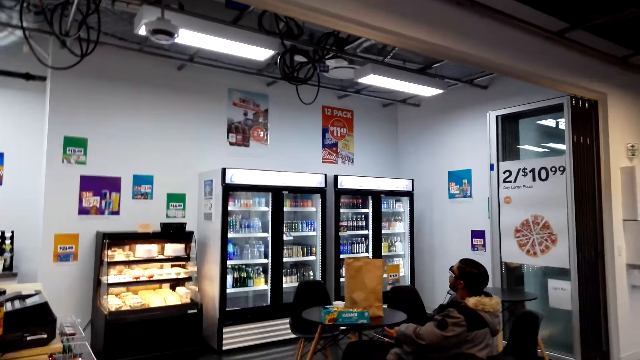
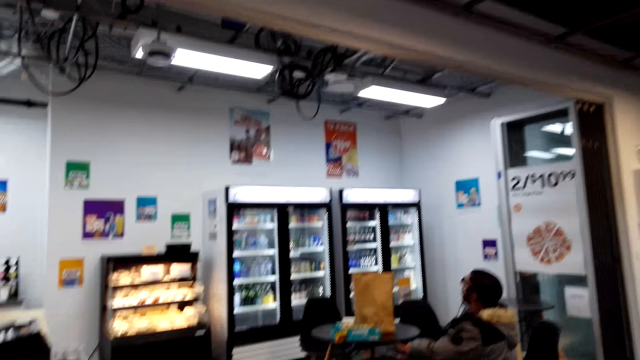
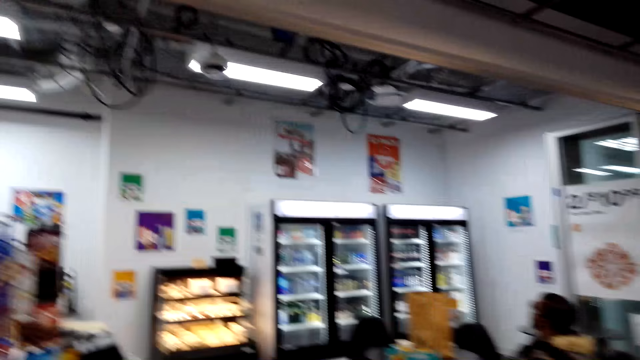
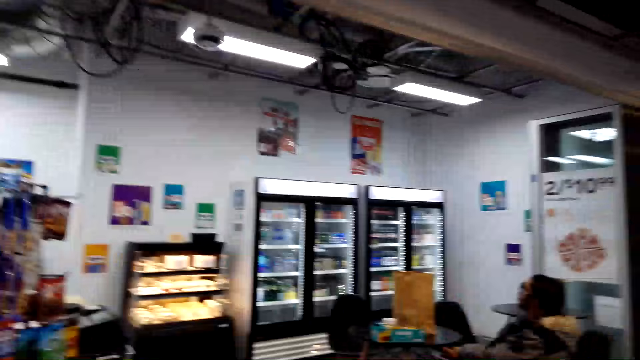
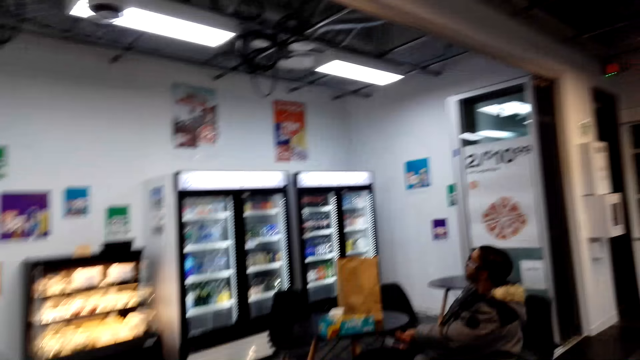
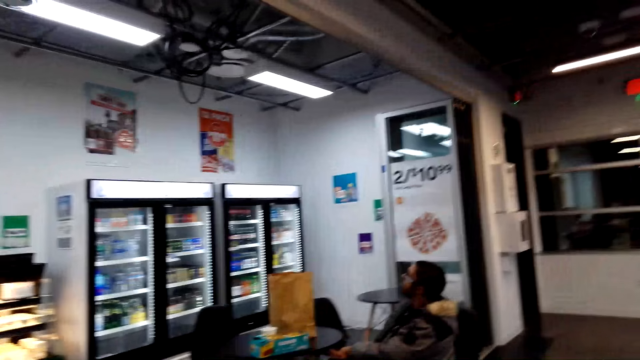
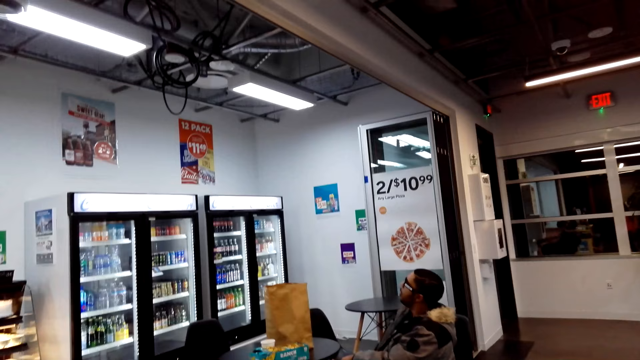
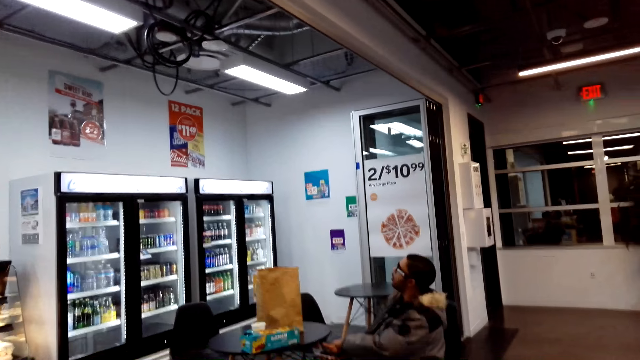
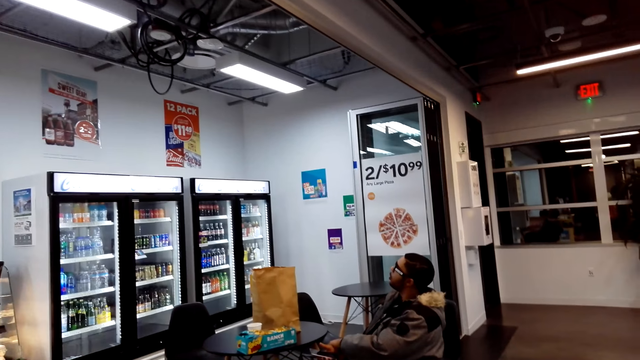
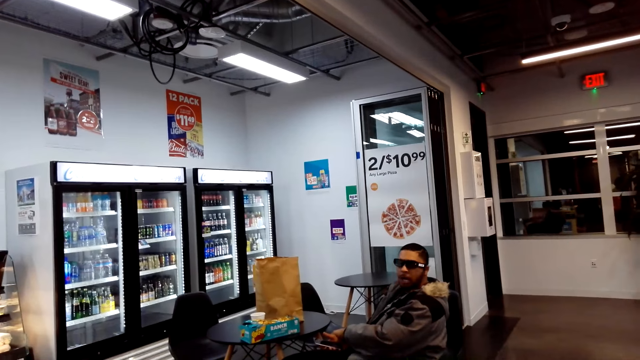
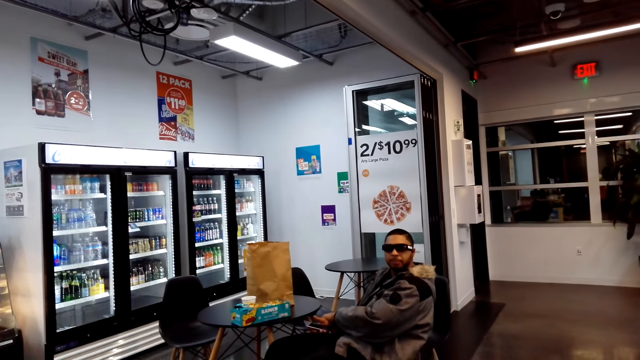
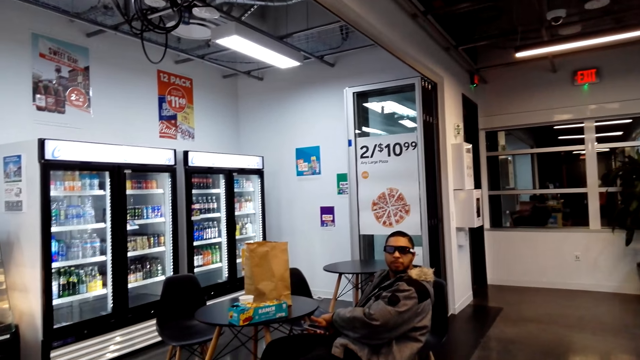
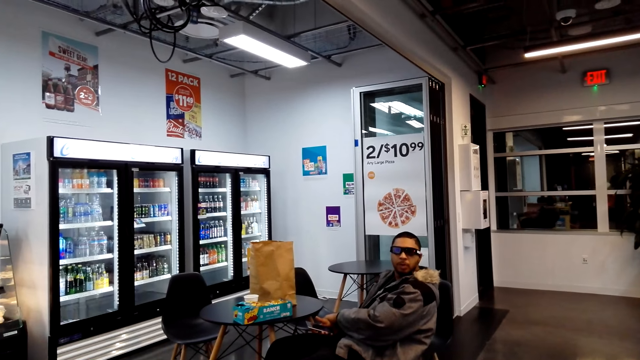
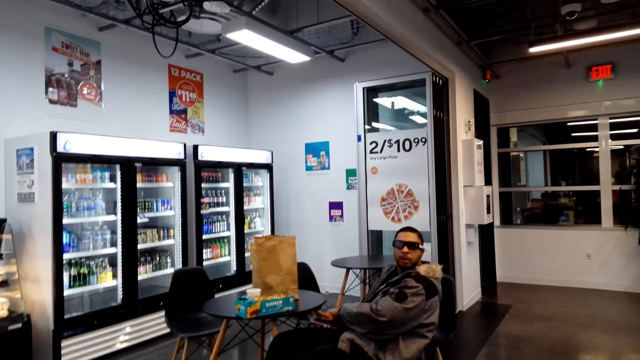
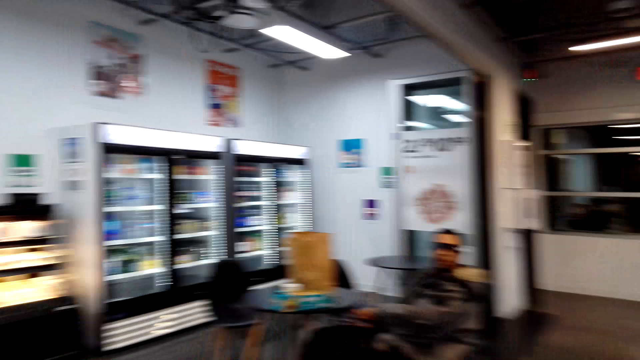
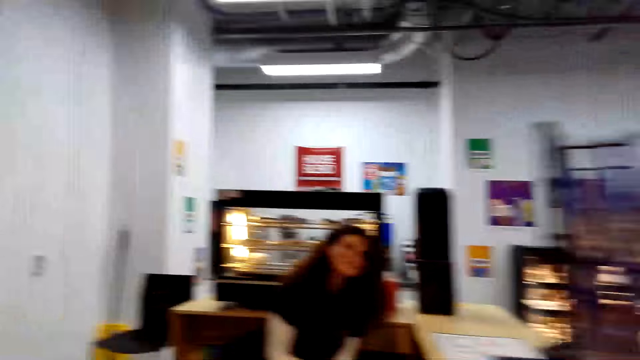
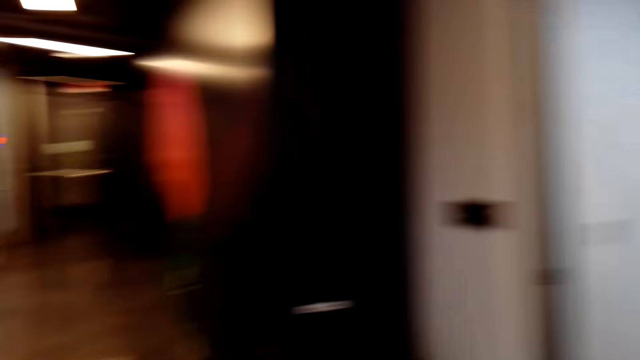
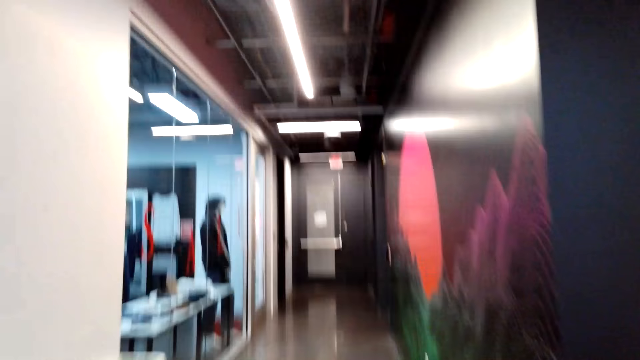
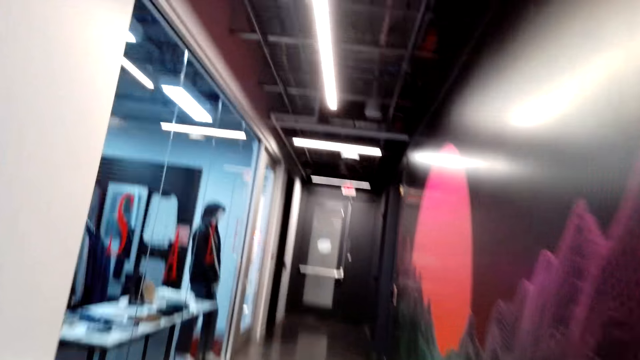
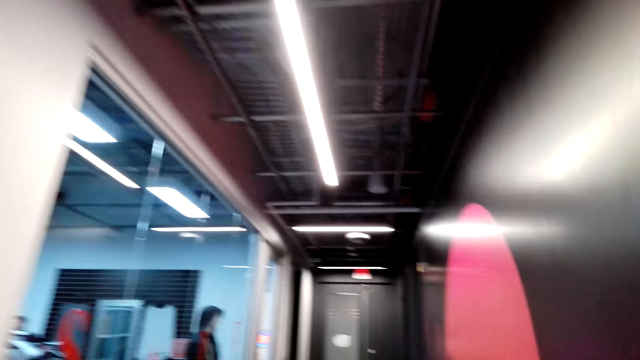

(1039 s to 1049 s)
A man talks in the store. The camera wearer talks to the man.

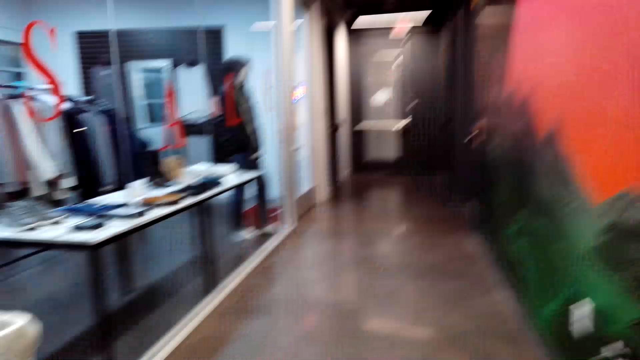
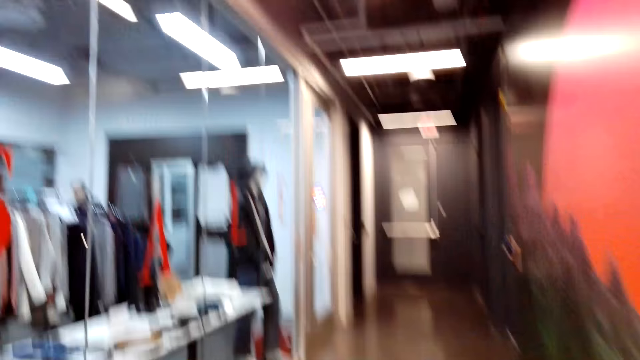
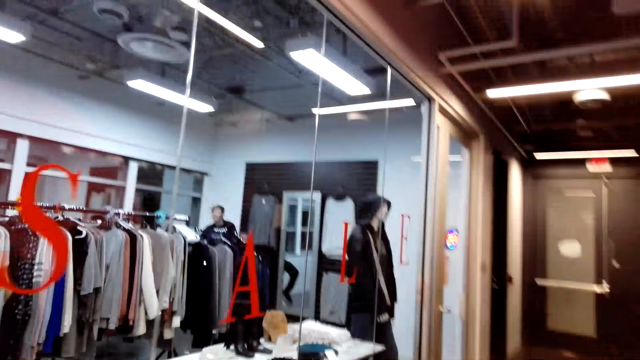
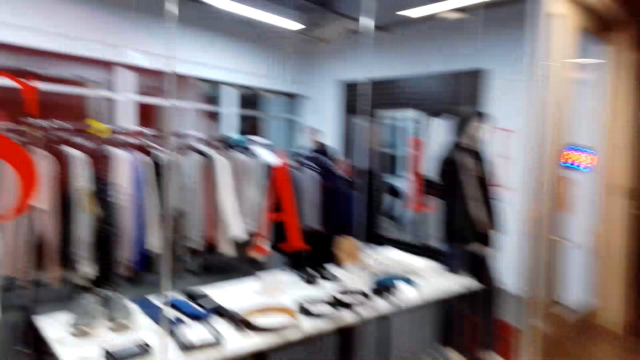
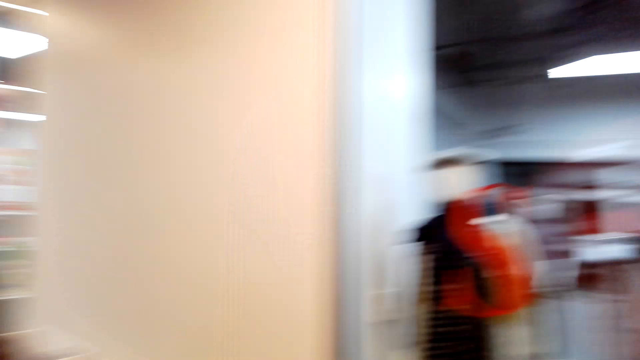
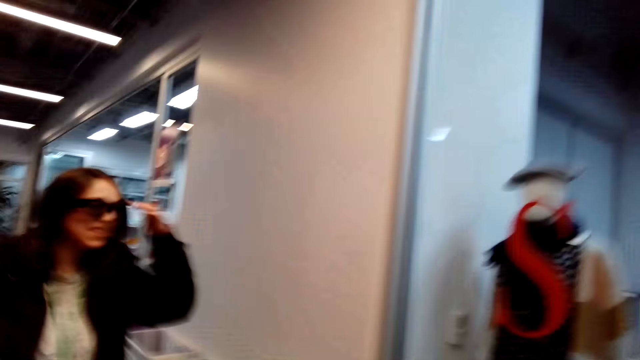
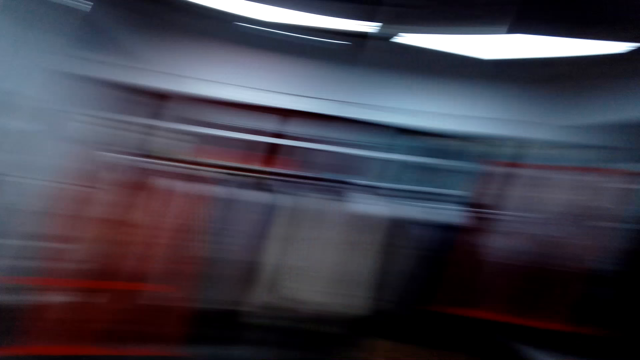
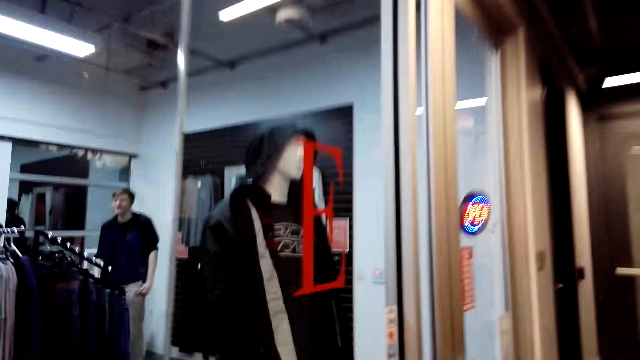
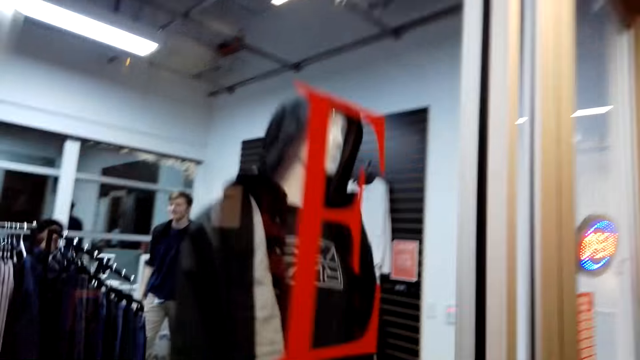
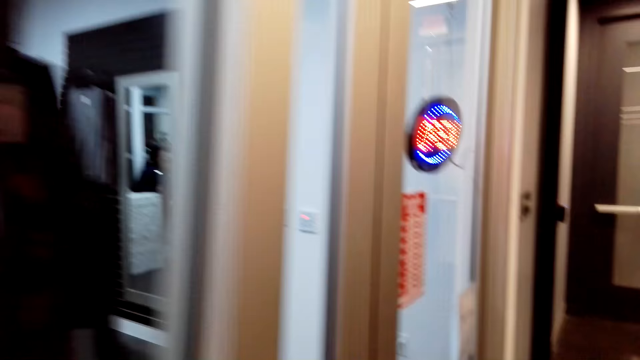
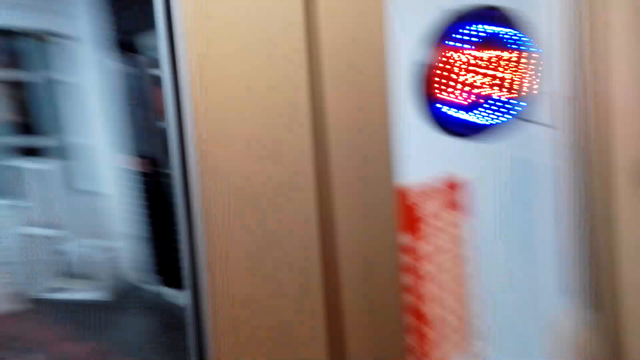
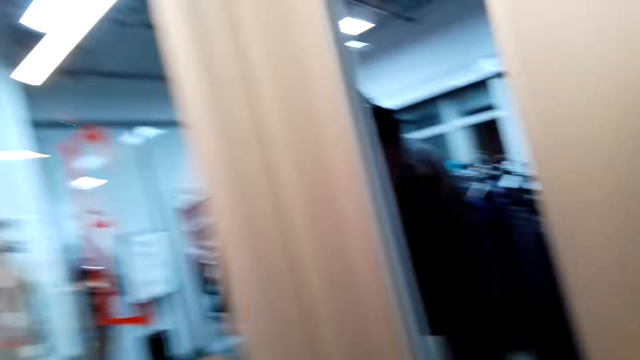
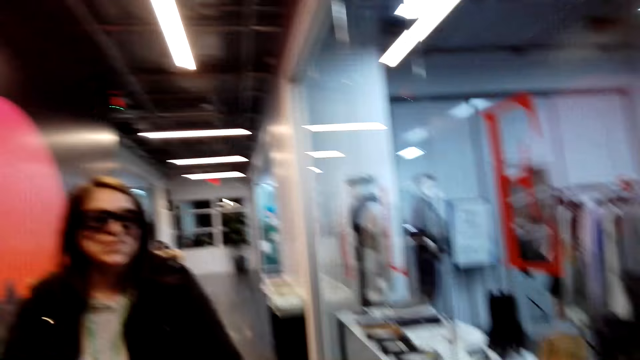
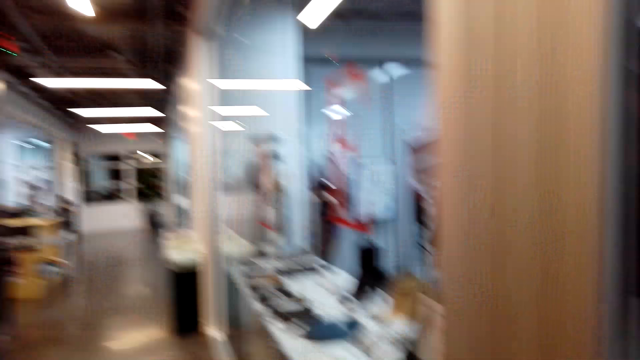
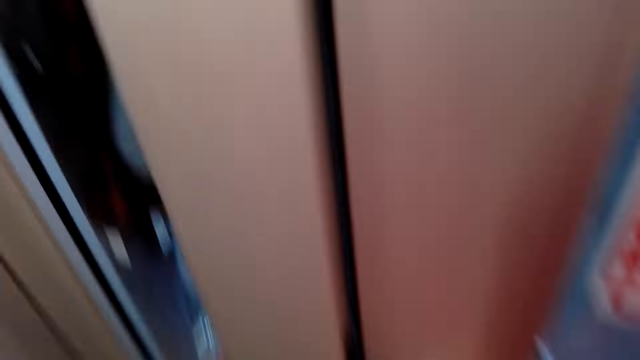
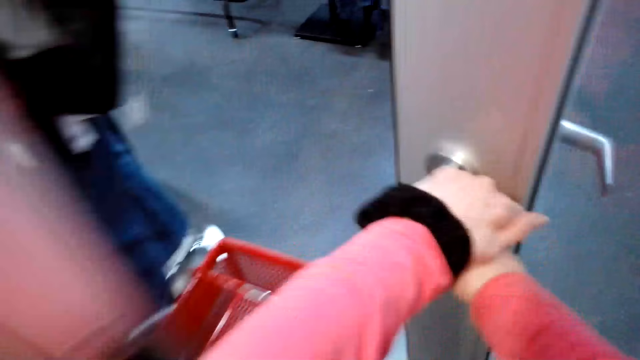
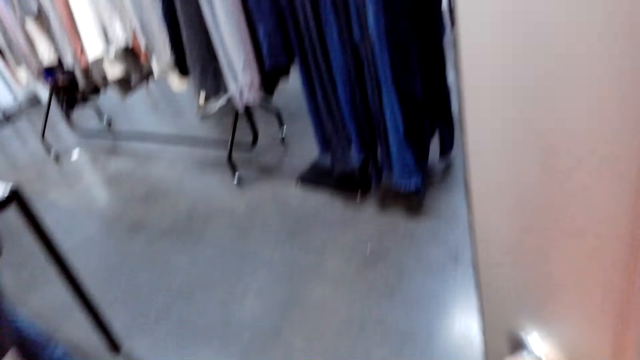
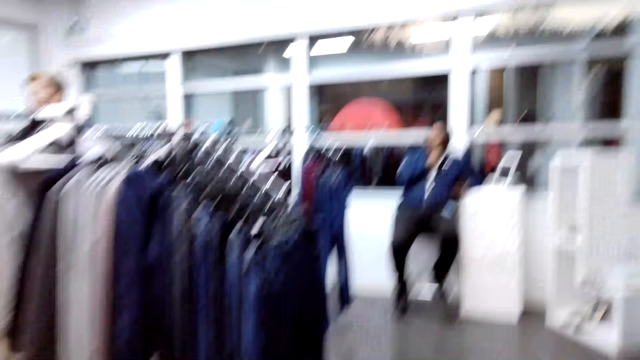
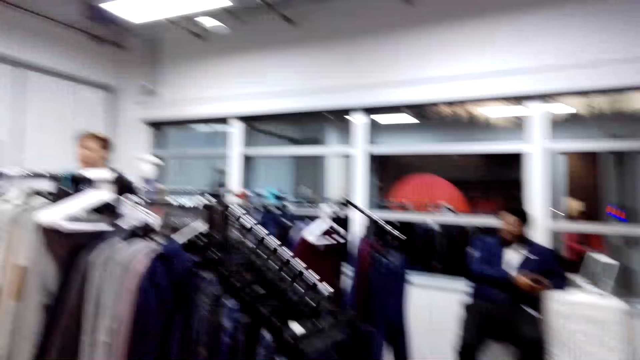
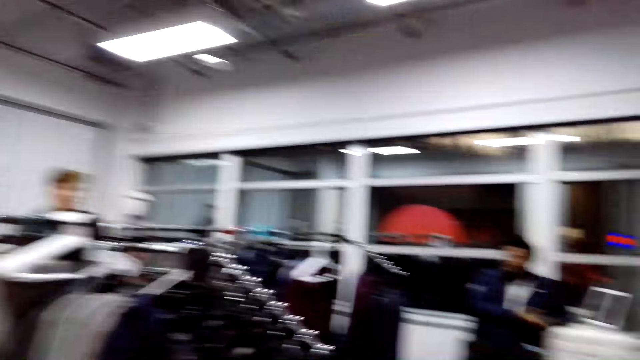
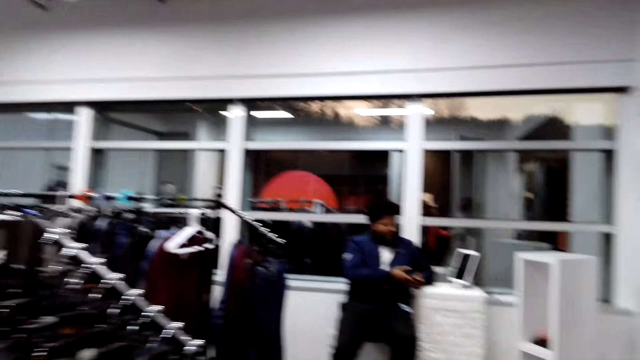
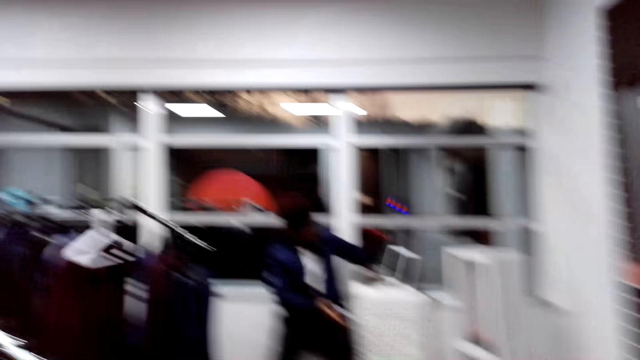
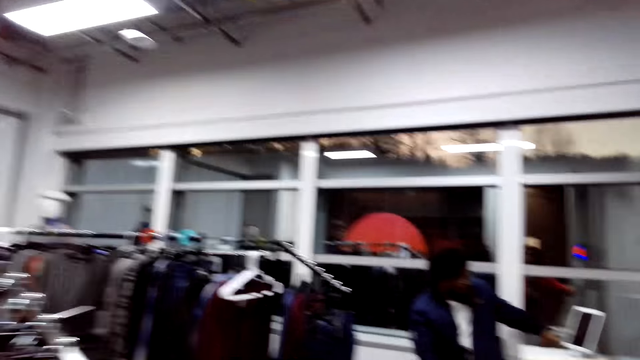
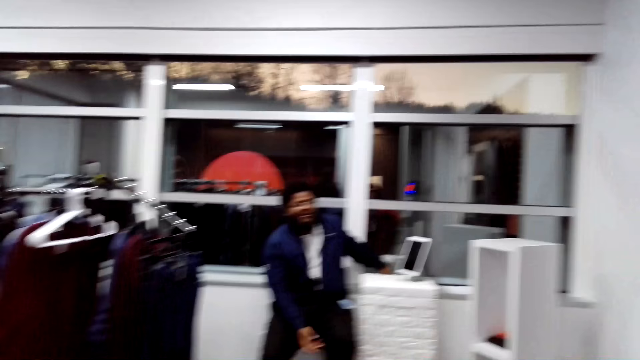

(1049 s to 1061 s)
The camera wearer and a woman walk into the clothes store. The camera wearer opens the door. They walk in the cloth store. A man sits in the store.
